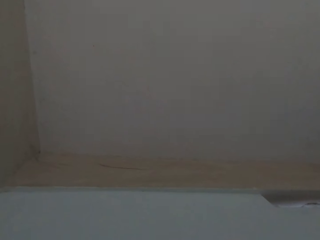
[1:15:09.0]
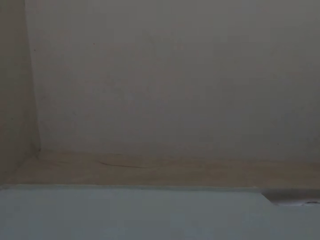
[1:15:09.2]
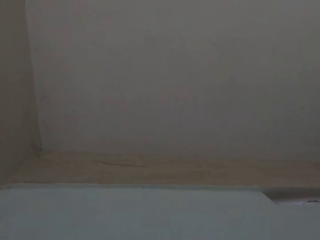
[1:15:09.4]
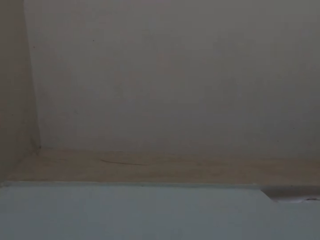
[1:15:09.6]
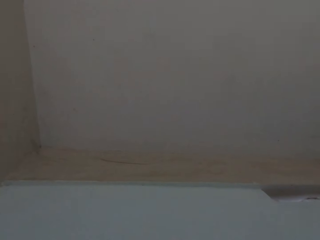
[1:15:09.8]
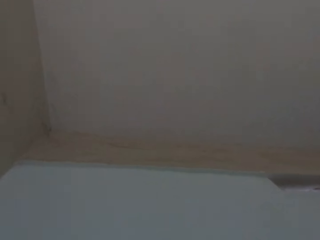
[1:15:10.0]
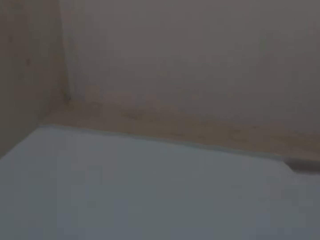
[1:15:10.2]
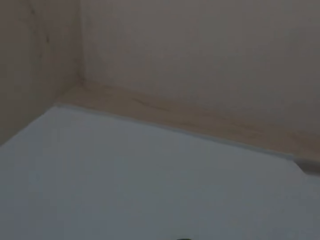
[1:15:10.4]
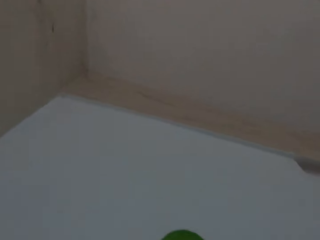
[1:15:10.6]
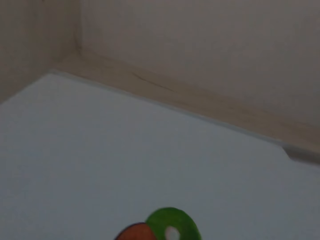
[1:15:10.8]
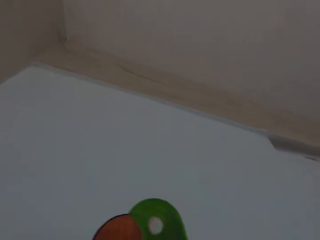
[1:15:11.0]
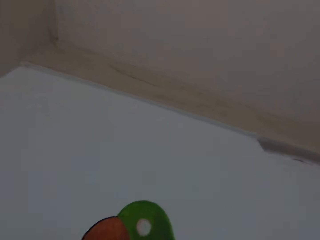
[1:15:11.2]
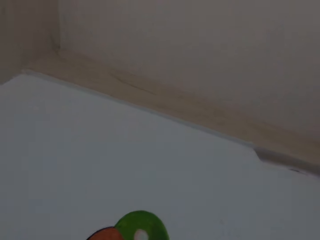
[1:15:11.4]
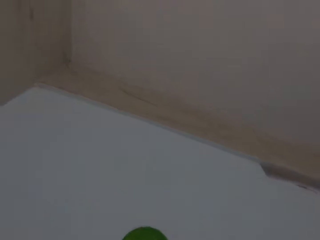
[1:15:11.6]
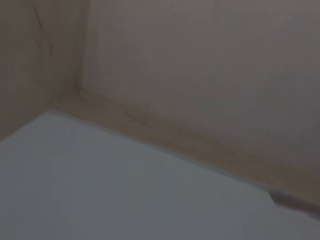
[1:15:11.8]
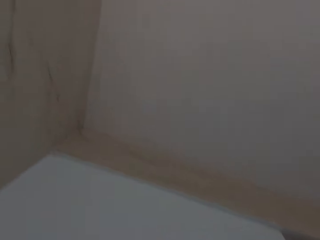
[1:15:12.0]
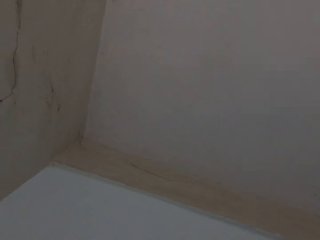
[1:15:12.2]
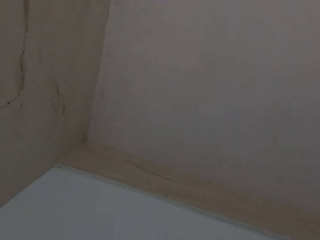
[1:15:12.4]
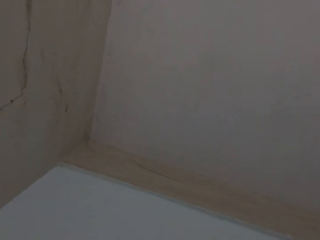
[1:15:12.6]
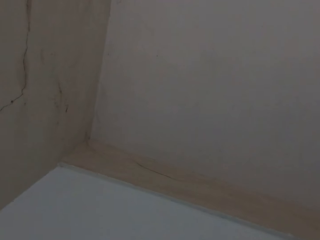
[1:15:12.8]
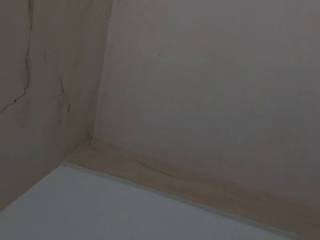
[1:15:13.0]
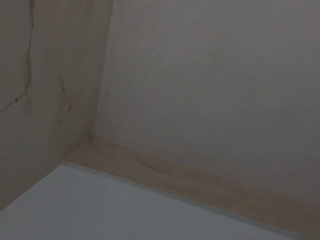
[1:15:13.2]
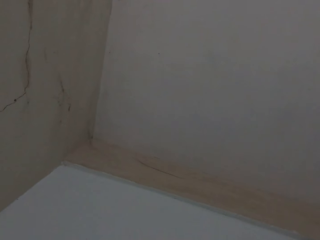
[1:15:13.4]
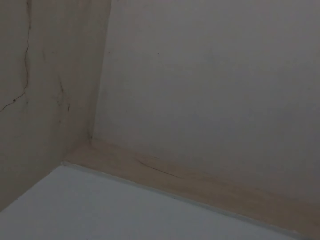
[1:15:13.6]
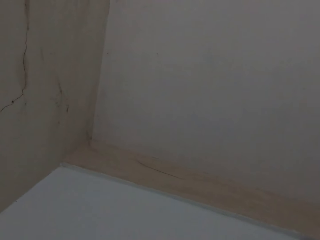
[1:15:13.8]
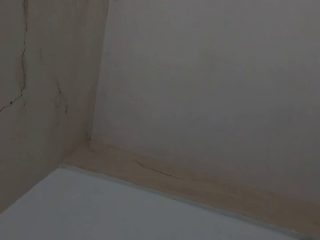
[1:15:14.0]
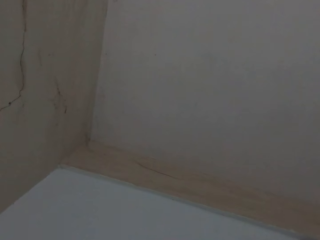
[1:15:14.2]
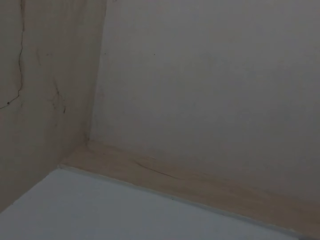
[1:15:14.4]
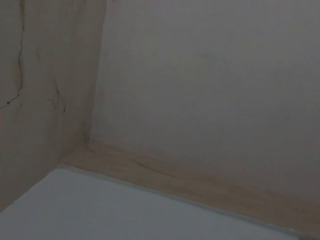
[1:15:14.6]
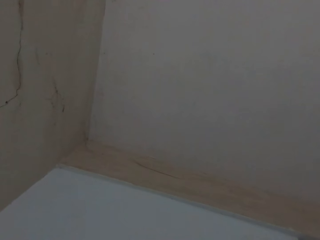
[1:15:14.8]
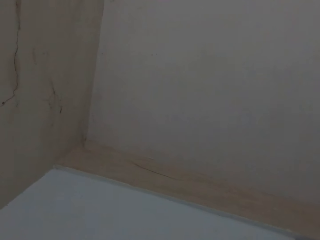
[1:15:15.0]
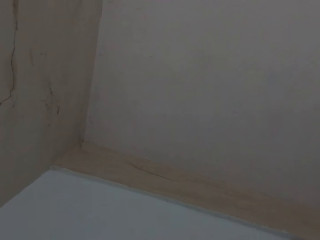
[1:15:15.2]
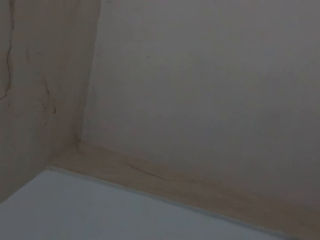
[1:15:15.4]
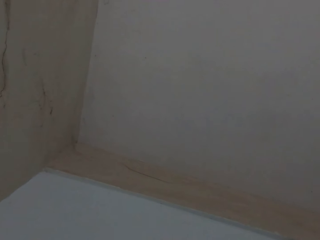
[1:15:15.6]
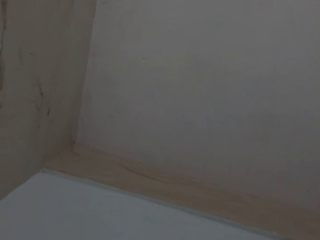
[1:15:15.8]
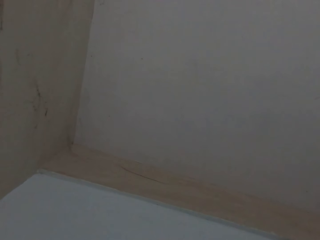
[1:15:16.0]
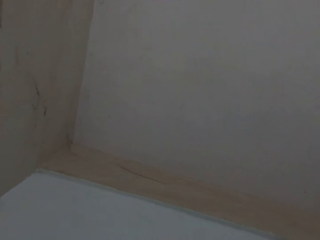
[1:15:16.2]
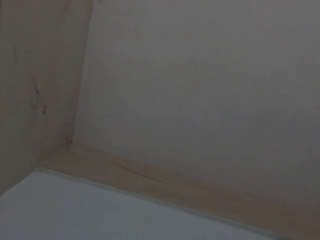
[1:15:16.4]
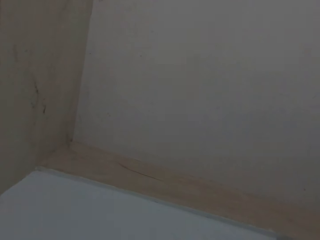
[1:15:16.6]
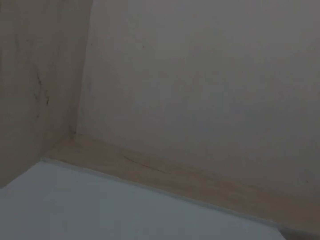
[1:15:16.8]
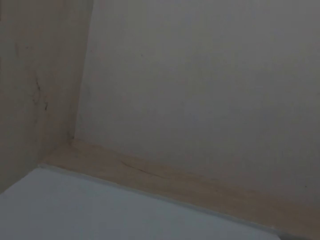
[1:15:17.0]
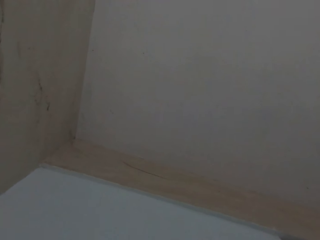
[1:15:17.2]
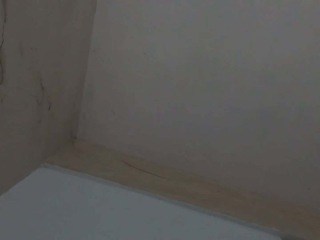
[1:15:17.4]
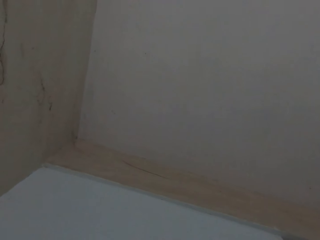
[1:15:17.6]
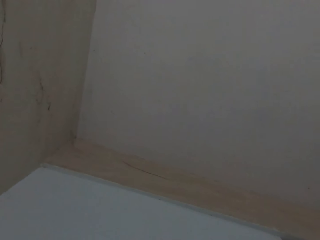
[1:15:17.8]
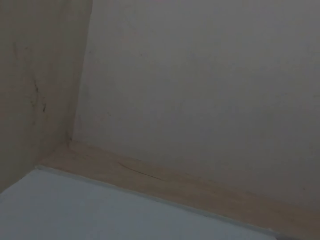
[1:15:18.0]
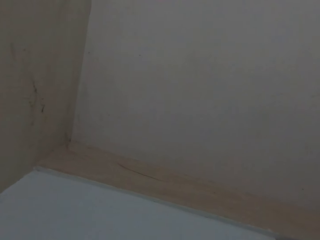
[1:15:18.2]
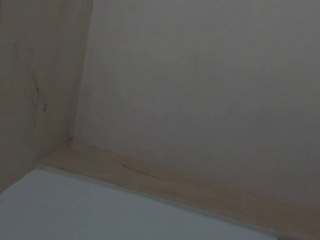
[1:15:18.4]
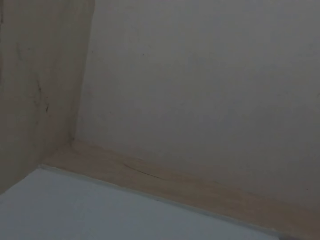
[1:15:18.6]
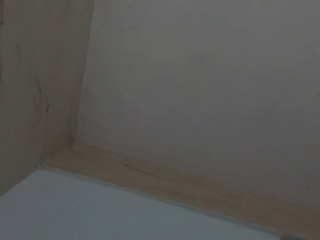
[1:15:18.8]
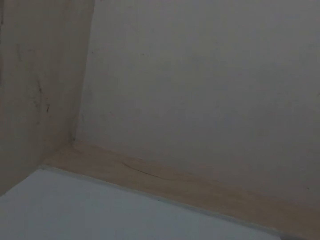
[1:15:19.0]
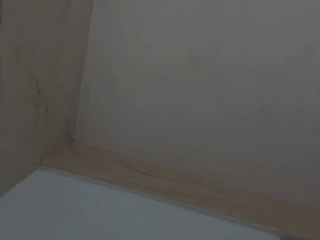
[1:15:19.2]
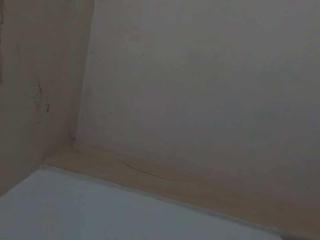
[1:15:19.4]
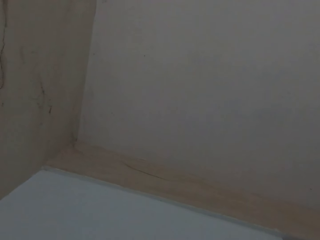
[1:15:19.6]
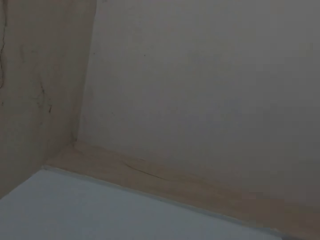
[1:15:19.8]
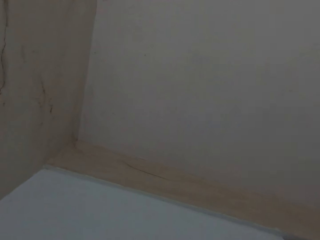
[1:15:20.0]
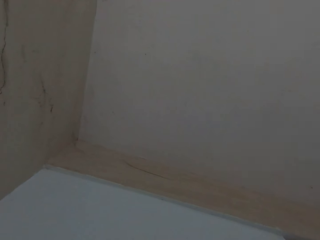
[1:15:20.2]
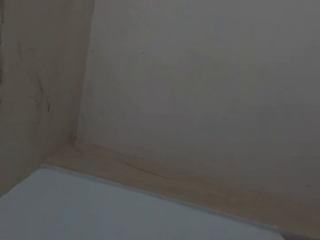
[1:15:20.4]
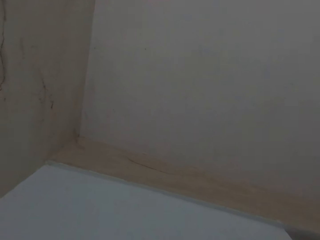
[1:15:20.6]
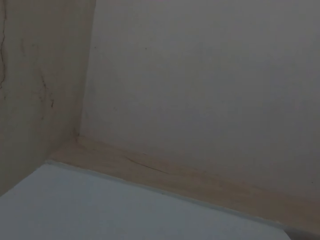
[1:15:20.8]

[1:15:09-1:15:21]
The camera wearer paints a drawing.

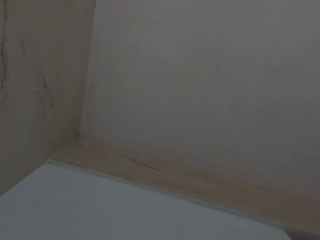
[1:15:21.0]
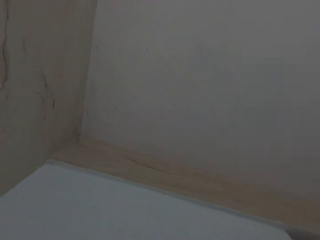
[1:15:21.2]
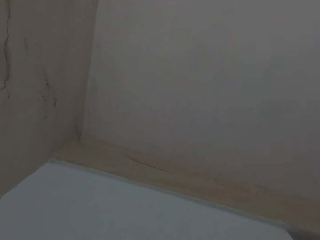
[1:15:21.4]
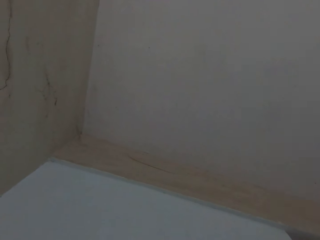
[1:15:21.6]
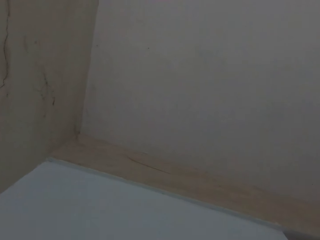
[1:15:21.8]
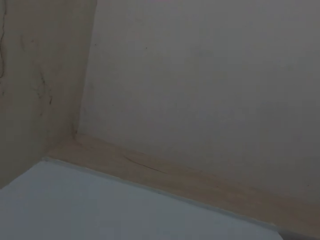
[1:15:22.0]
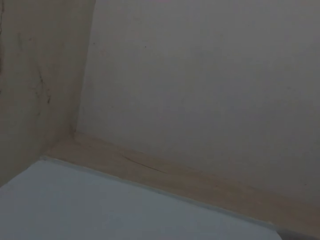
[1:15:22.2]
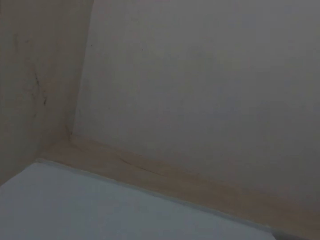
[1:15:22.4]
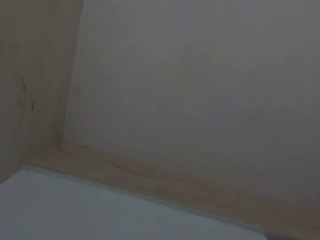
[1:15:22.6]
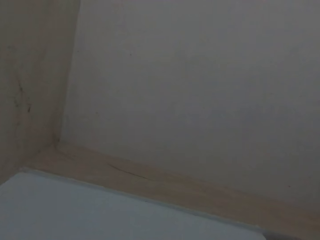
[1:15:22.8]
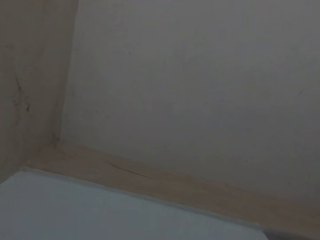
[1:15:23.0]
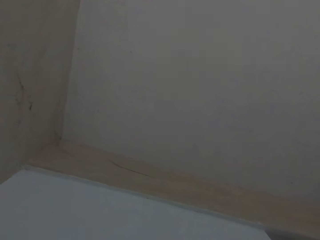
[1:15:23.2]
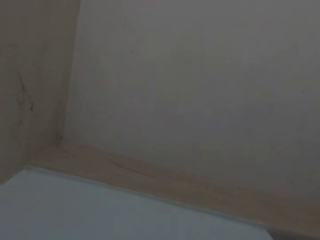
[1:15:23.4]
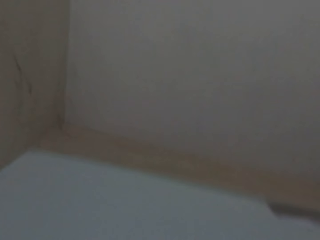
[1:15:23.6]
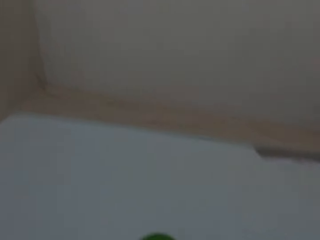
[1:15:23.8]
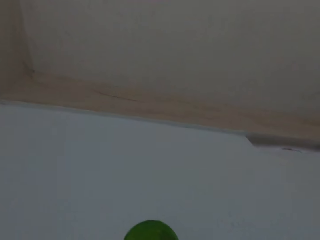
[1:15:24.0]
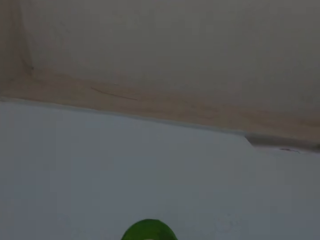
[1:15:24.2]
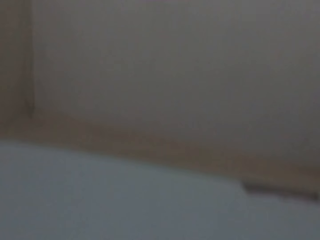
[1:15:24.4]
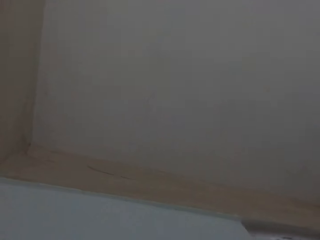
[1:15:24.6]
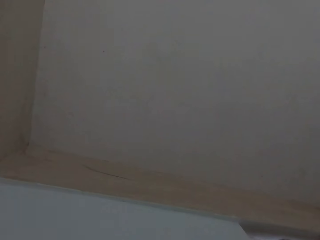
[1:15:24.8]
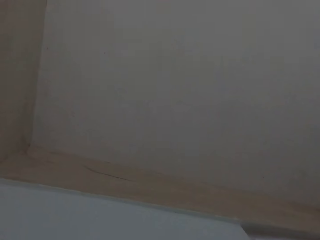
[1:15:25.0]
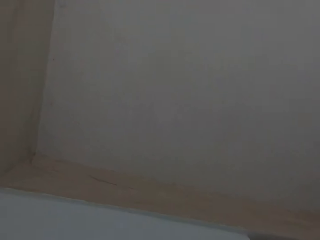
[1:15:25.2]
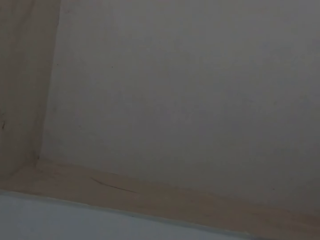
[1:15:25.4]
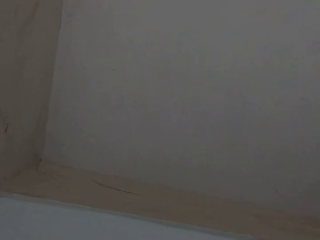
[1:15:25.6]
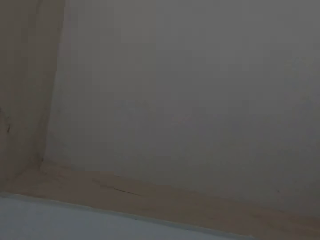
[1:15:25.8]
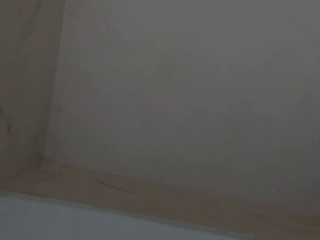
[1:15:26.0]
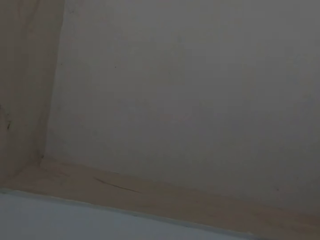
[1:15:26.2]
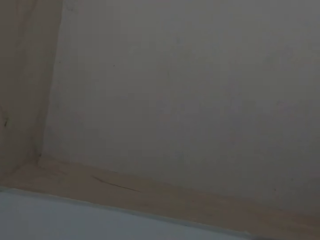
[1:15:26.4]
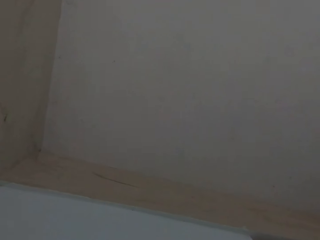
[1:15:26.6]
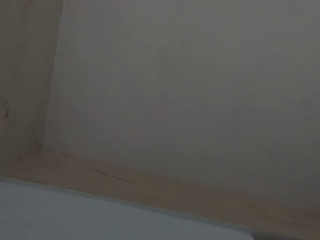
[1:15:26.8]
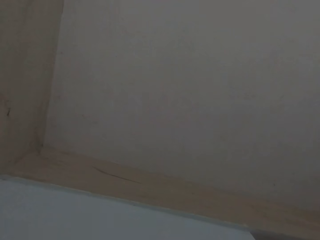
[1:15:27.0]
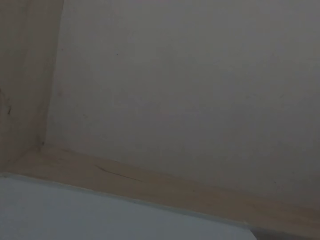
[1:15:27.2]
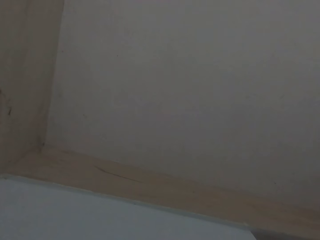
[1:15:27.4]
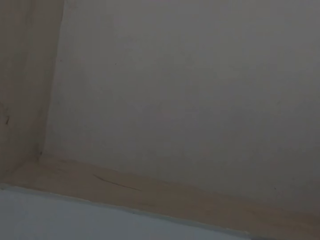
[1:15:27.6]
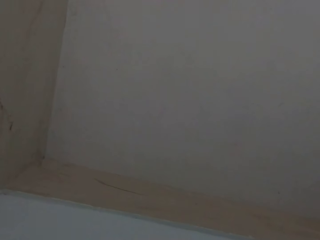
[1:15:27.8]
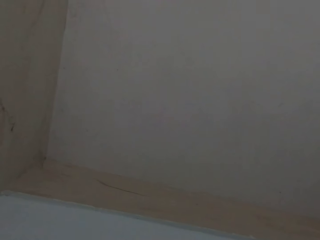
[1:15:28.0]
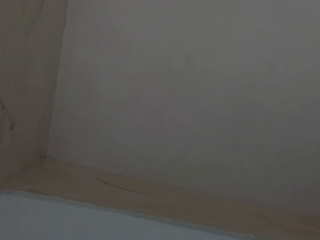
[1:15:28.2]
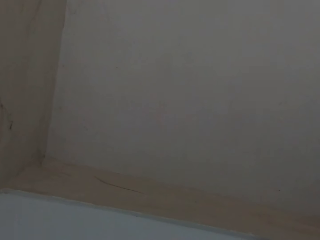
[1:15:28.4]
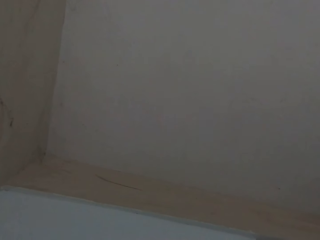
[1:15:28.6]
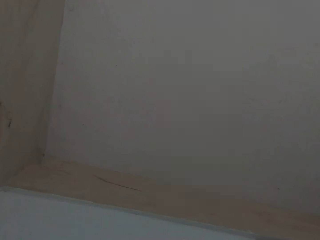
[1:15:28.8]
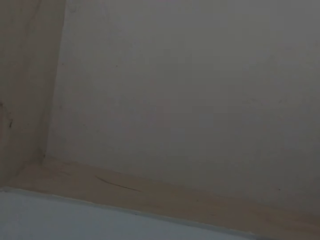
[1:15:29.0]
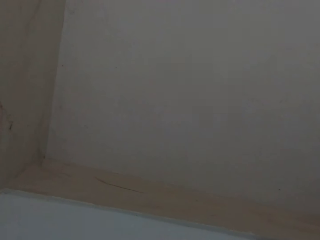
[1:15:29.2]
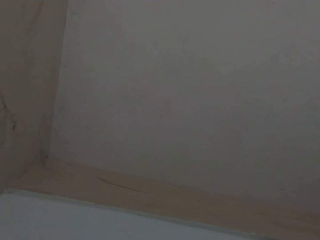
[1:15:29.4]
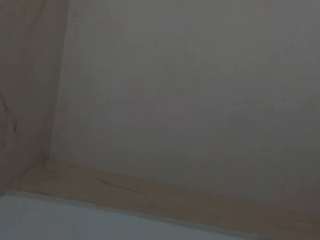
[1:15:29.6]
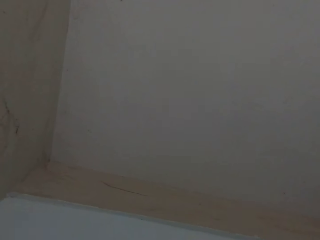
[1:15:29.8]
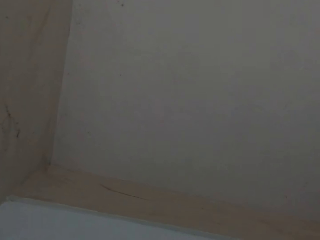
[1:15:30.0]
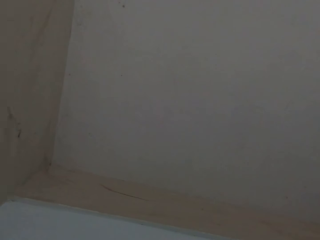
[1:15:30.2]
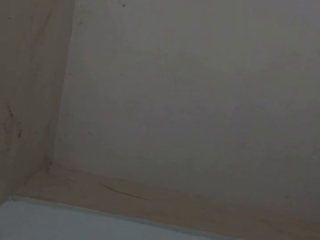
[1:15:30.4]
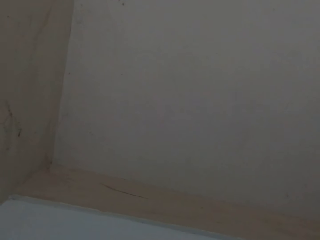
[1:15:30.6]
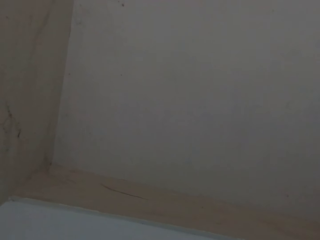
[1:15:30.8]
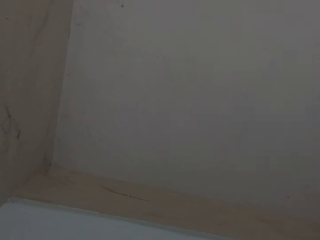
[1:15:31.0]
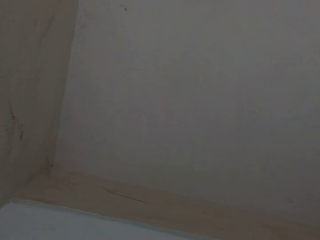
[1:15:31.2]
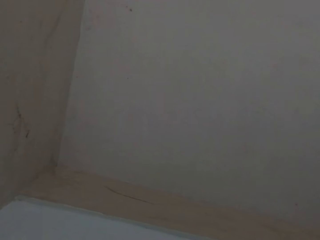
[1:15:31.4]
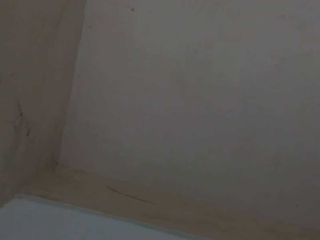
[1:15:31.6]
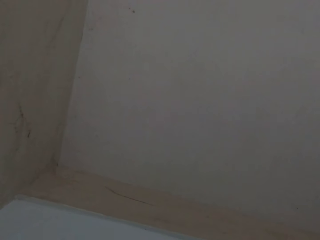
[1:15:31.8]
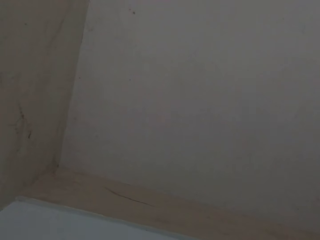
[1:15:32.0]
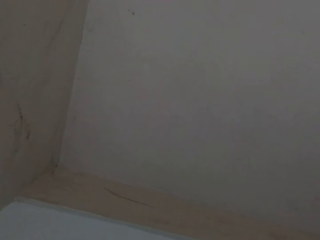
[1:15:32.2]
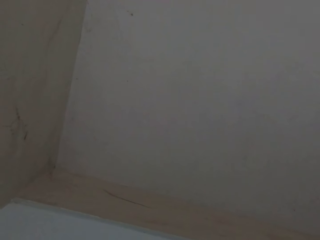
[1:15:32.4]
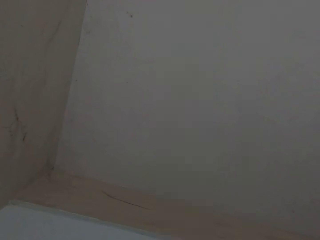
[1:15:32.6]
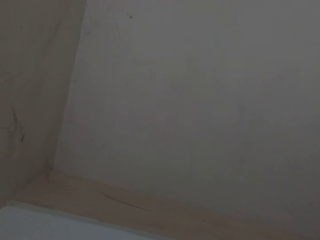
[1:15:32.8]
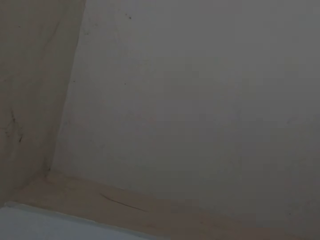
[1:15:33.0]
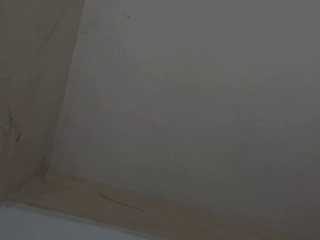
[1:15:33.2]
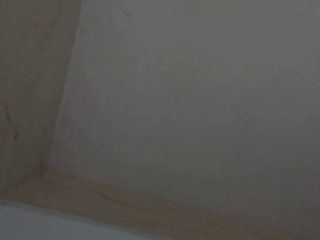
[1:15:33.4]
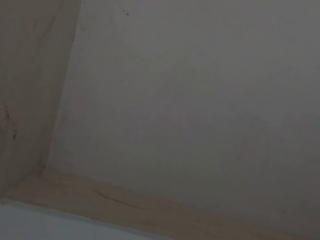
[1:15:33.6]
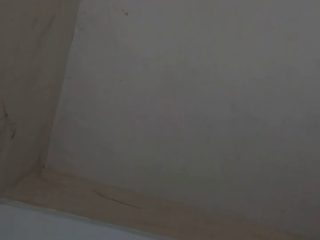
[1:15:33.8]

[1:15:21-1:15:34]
The camera wearer looks at the ceiling.
